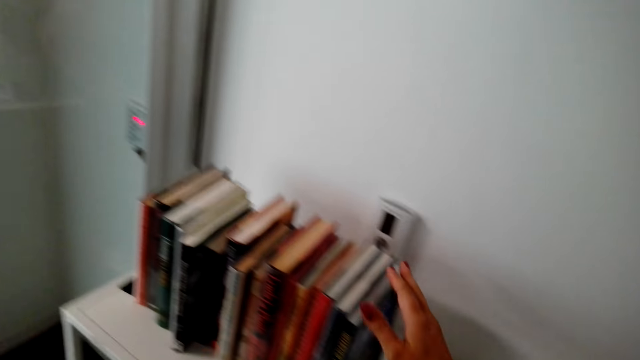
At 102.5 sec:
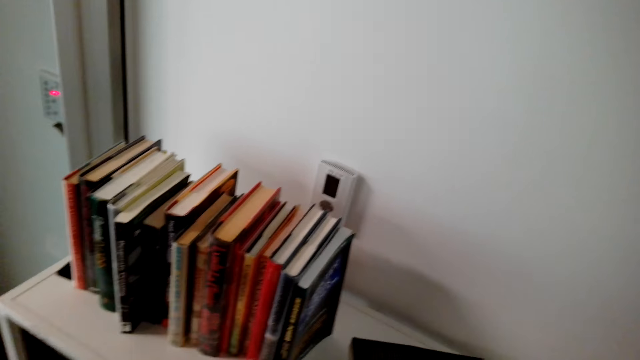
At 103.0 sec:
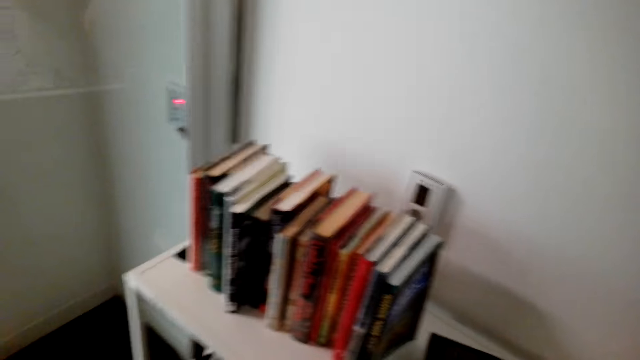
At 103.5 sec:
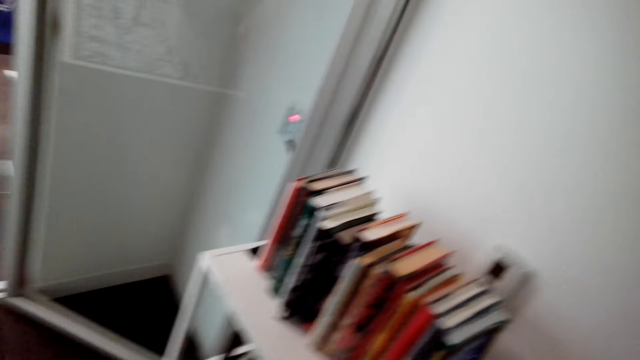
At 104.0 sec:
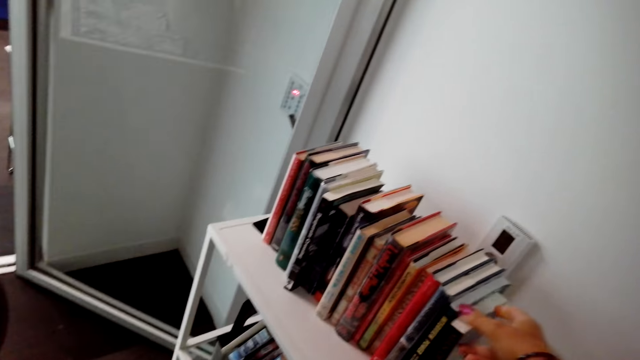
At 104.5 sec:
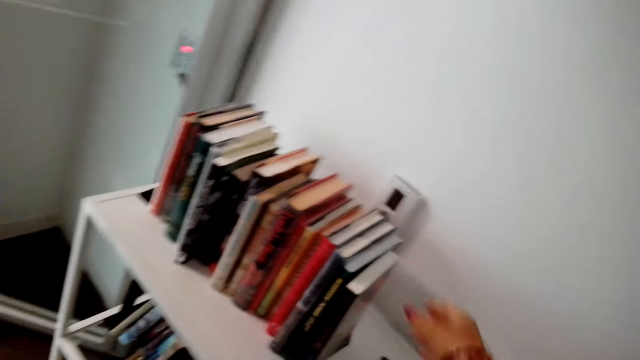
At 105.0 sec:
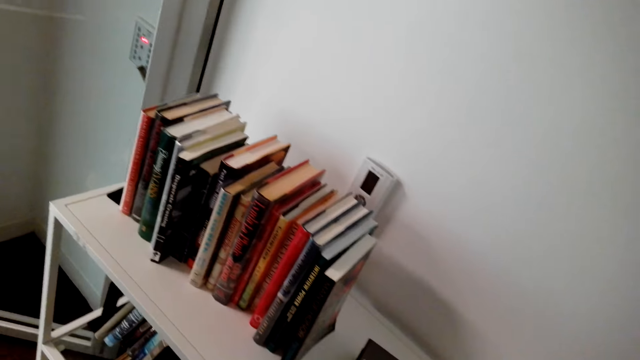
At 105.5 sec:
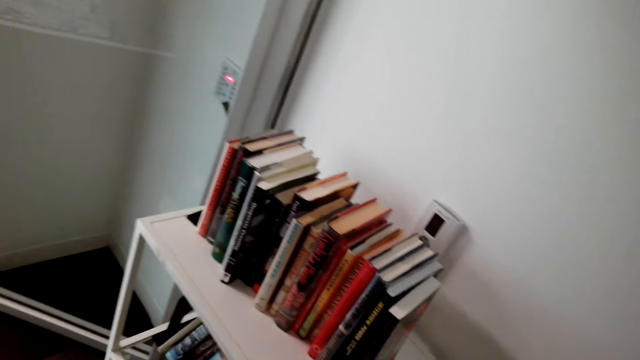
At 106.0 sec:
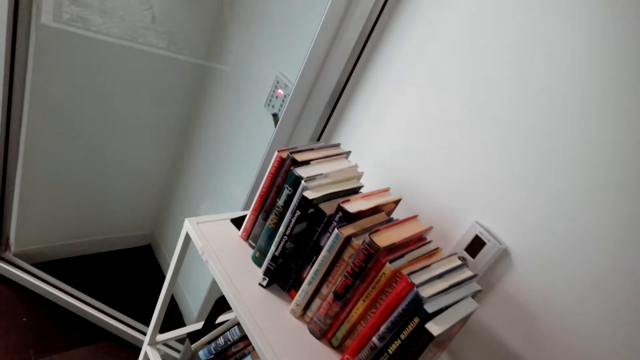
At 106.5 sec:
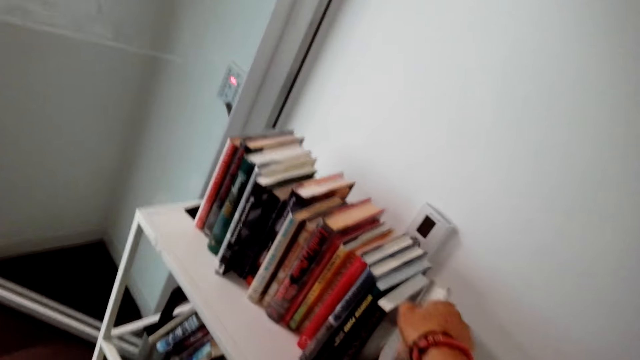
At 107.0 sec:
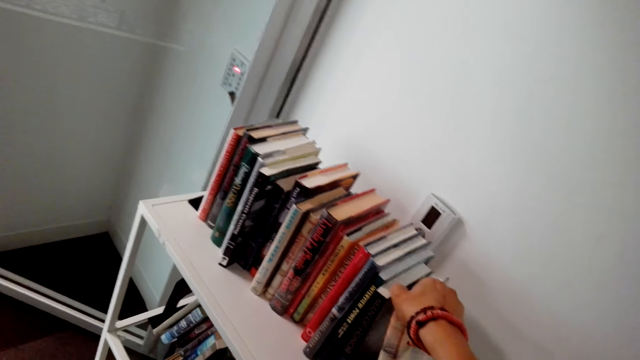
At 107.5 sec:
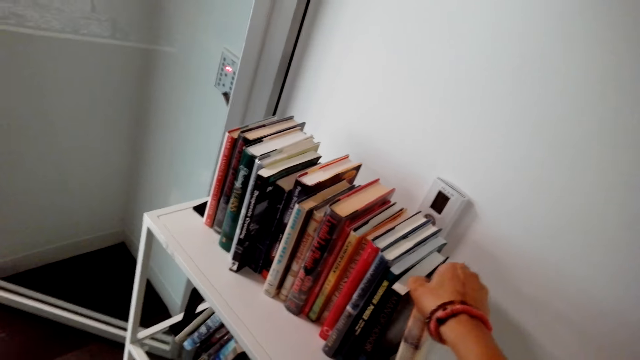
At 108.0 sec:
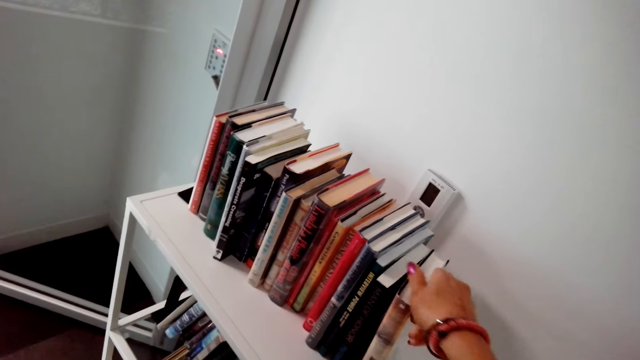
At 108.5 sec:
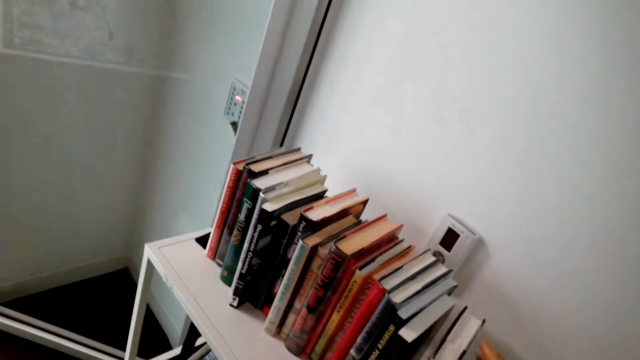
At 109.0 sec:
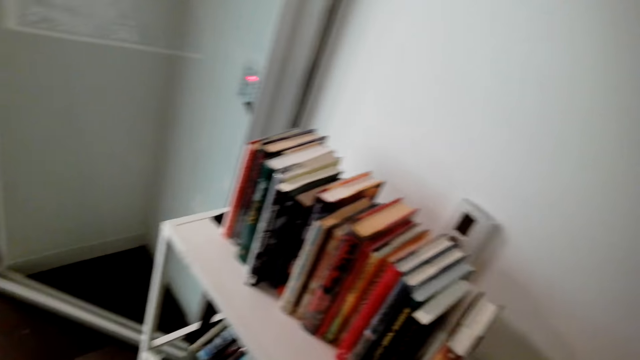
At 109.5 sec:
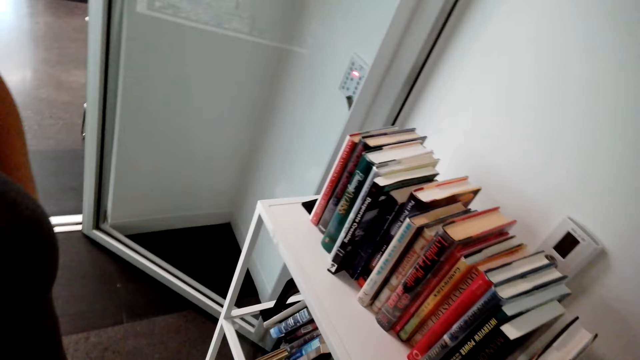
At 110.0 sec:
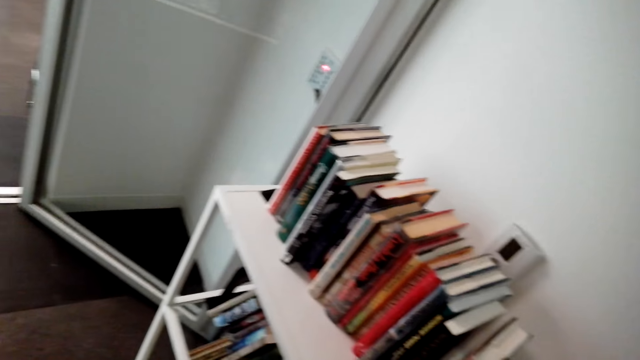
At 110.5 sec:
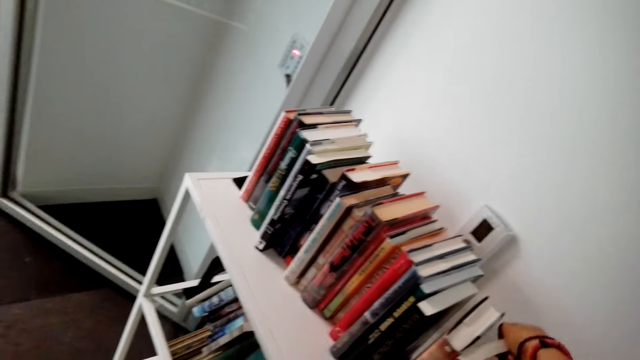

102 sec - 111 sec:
A woman removes the hand from the books on the shelf. Another woman and the first woman walk in the room. The first woman holds the book on the shelf.

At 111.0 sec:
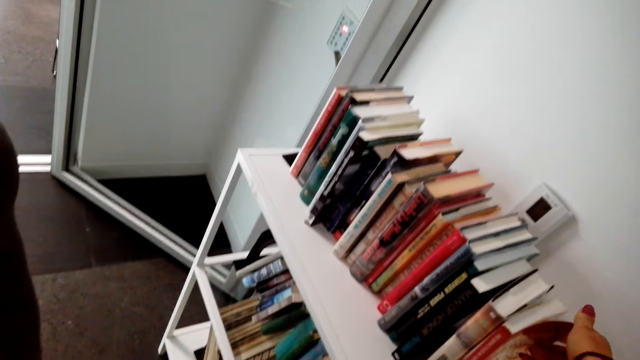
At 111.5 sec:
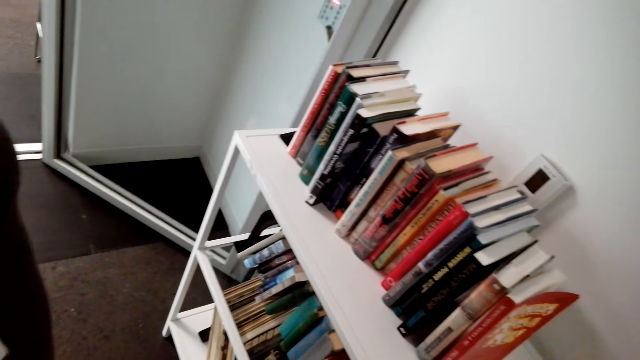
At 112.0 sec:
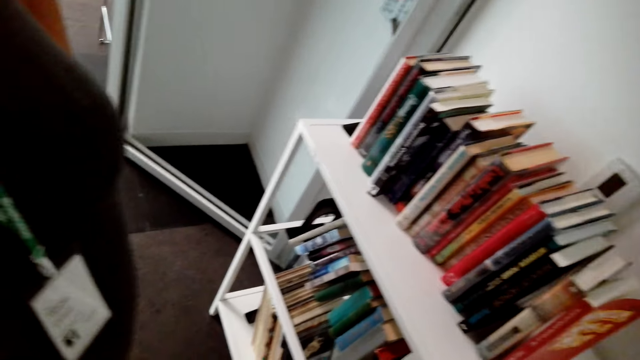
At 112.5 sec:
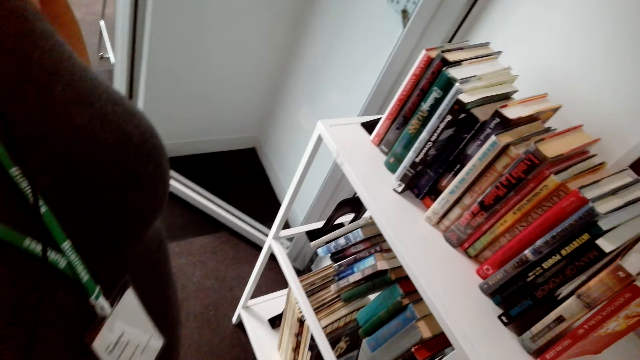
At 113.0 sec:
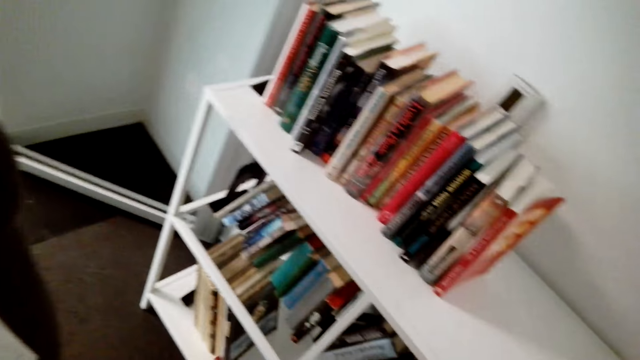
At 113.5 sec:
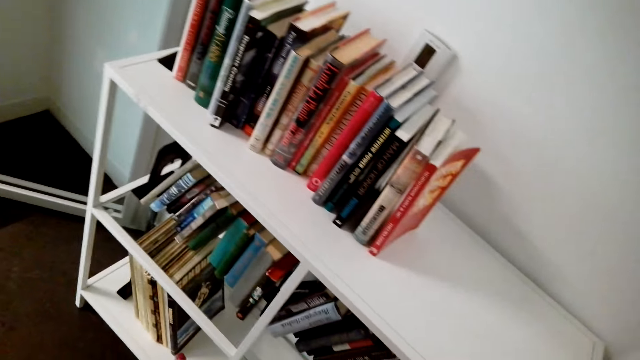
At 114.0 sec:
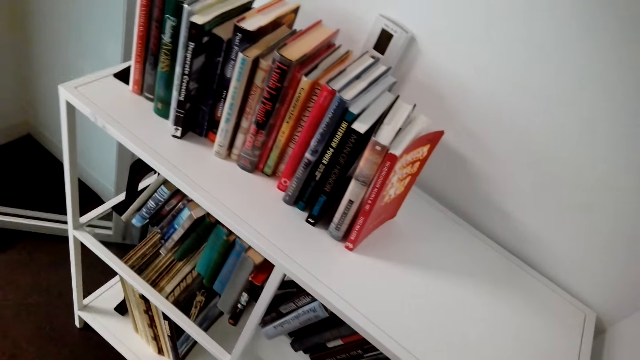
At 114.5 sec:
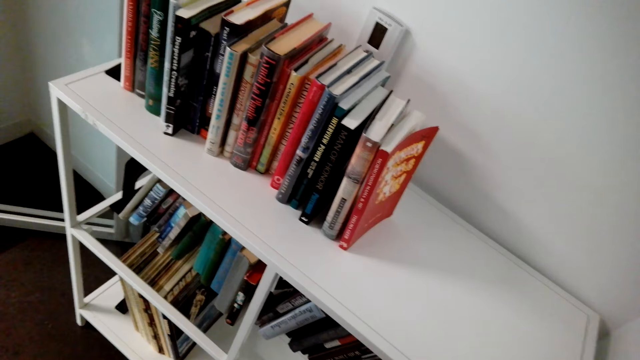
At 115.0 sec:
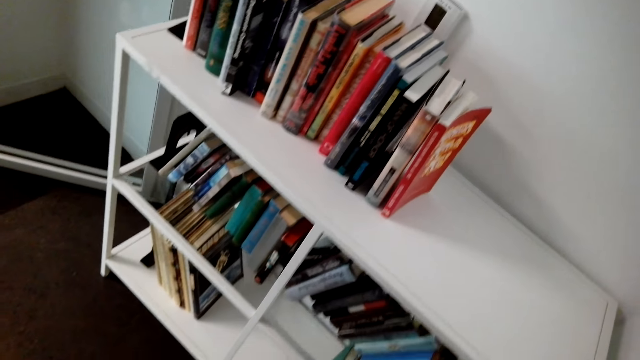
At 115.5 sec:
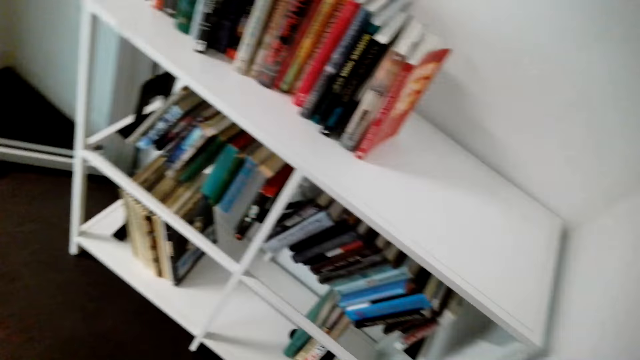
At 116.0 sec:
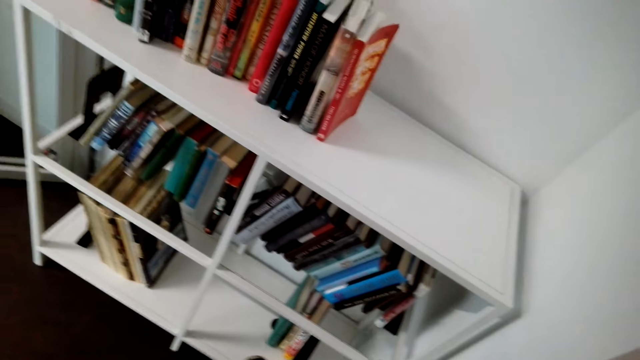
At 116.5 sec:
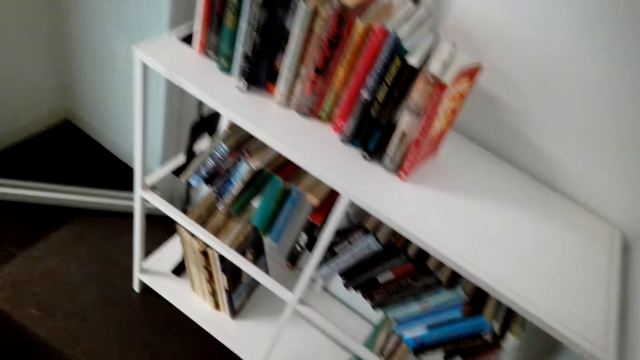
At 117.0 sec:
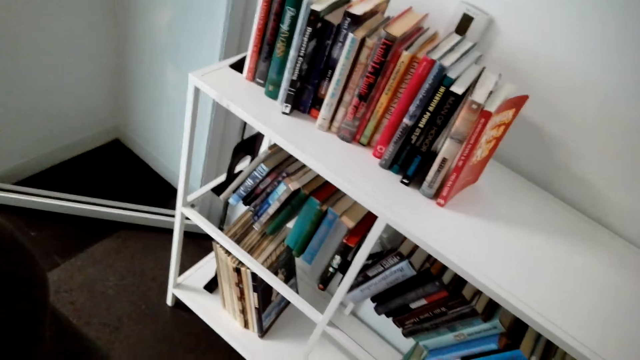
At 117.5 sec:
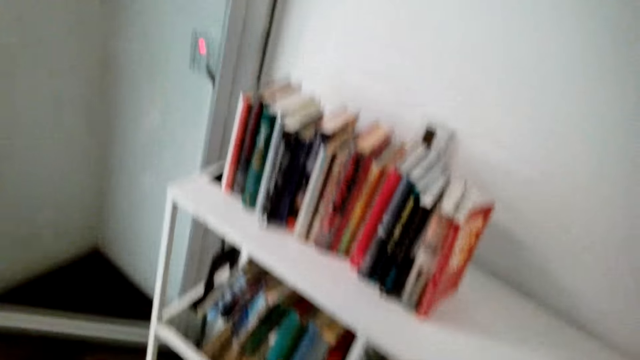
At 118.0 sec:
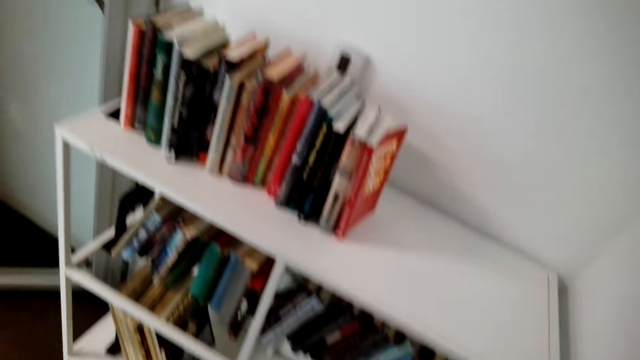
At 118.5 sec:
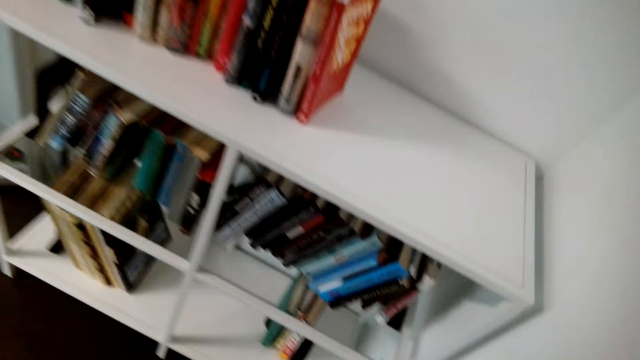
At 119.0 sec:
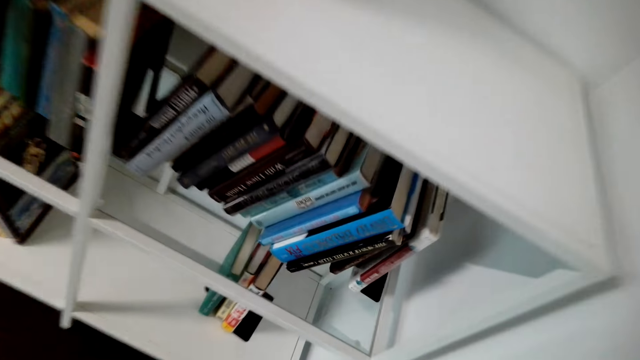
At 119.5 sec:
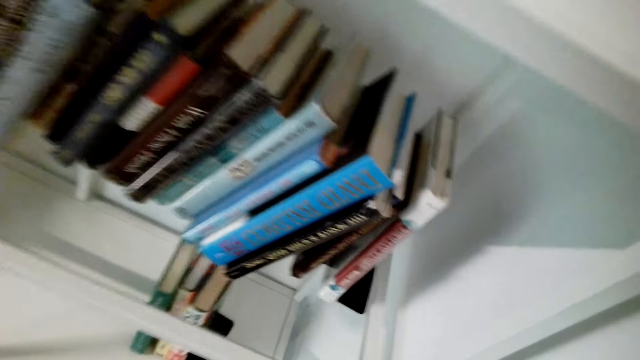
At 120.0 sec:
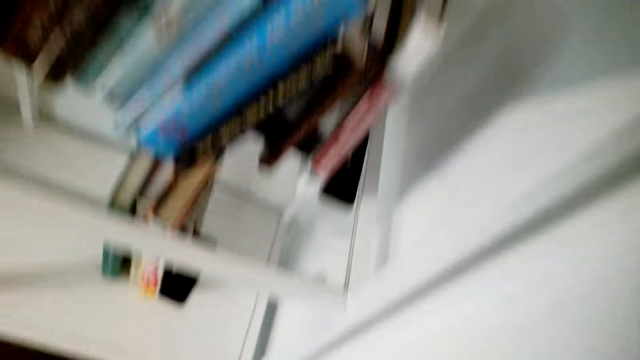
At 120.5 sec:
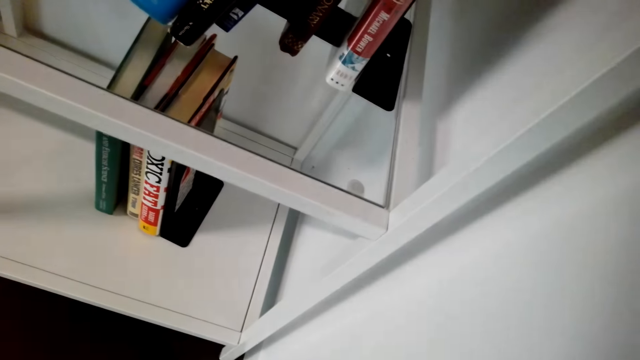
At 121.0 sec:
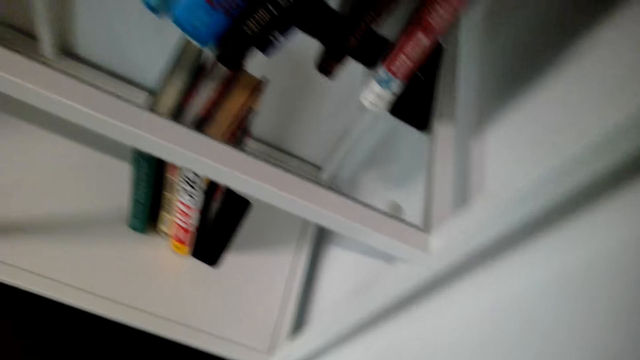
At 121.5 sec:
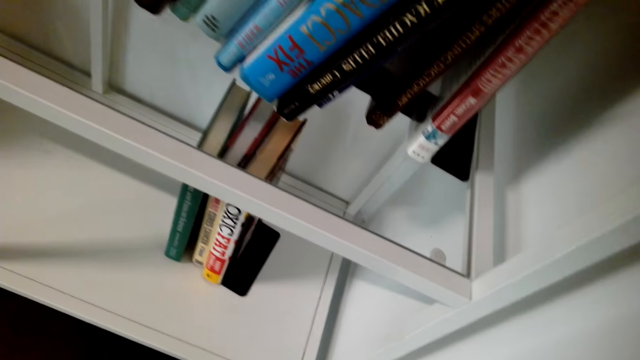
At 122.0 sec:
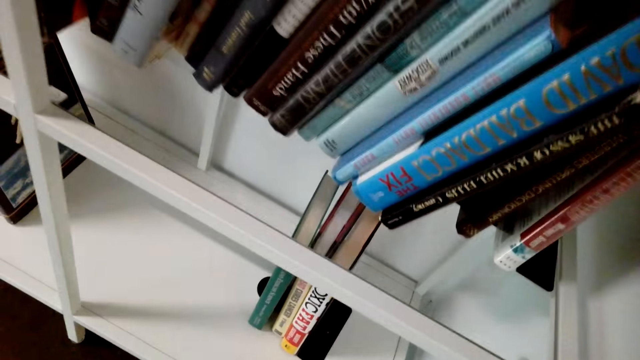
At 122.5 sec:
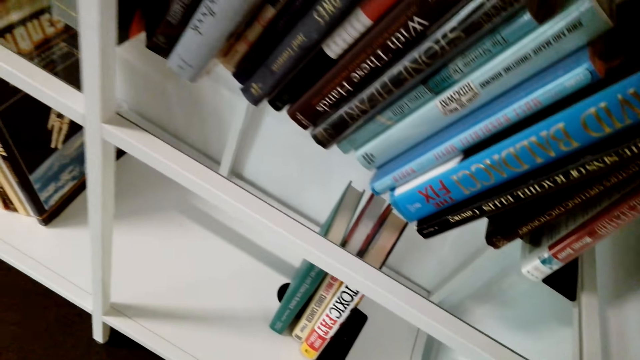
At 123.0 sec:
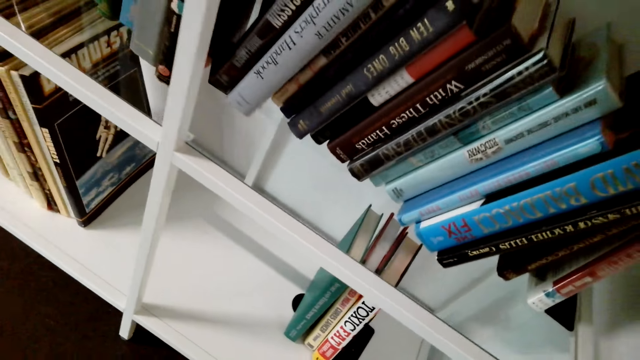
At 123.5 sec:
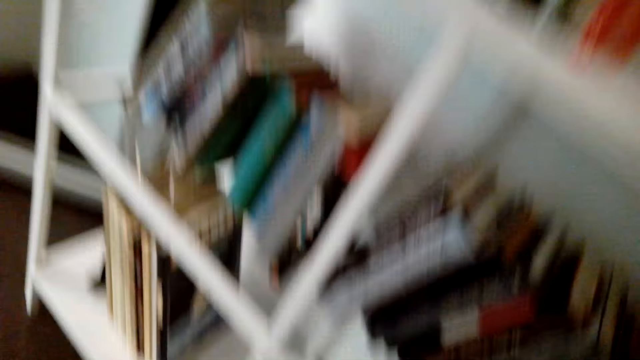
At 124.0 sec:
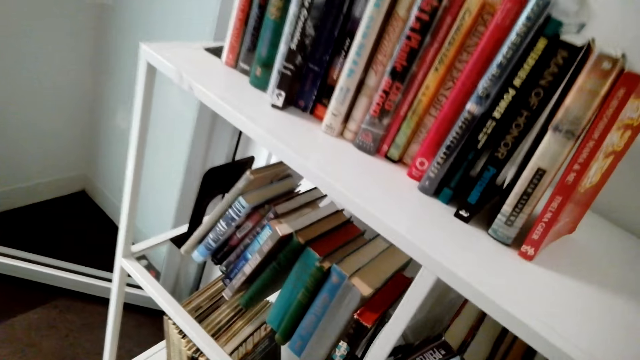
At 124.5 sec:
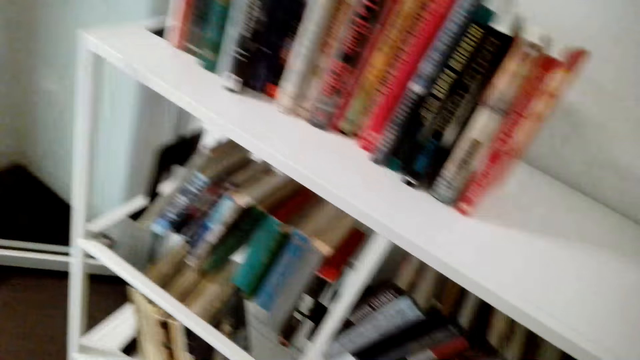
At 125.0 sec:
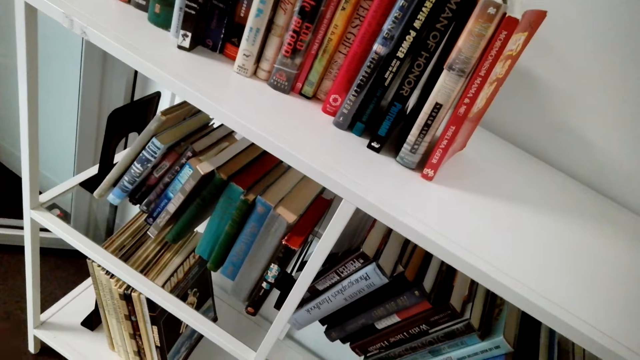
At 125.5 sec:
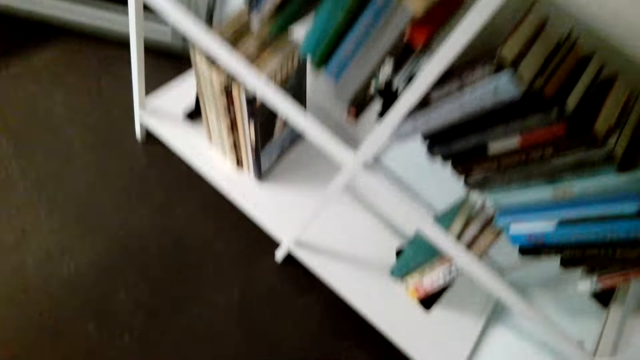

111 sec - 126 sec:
The first woman demonstrates something to the other woman.
